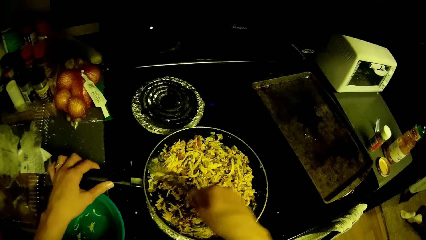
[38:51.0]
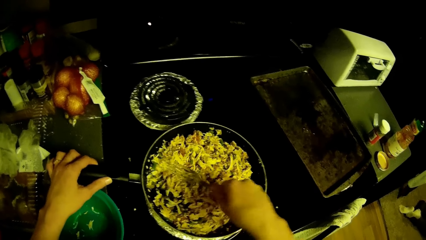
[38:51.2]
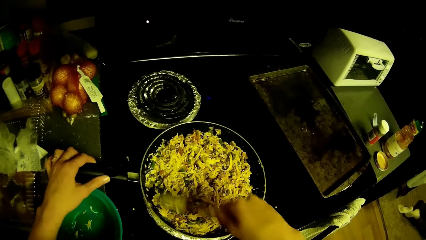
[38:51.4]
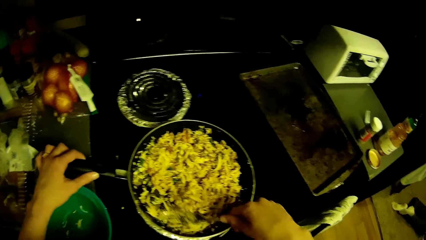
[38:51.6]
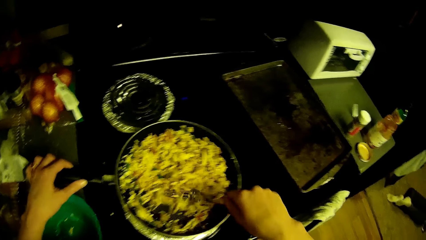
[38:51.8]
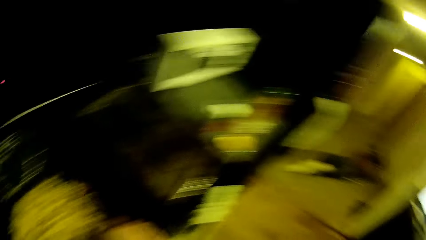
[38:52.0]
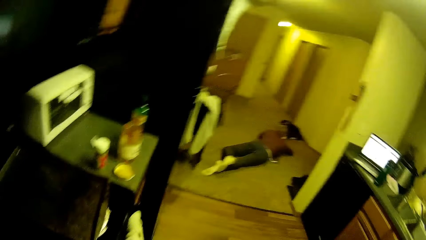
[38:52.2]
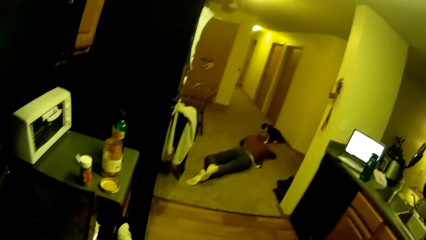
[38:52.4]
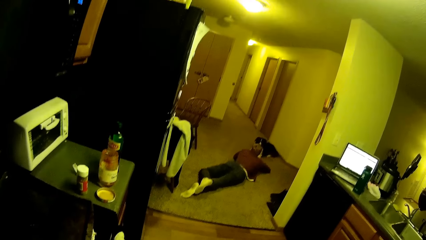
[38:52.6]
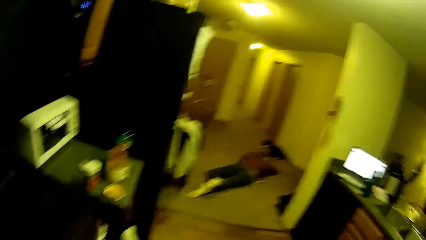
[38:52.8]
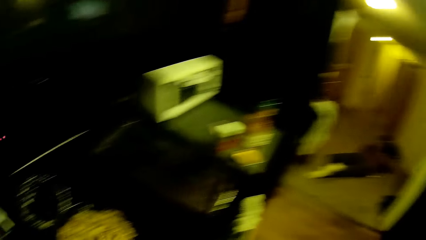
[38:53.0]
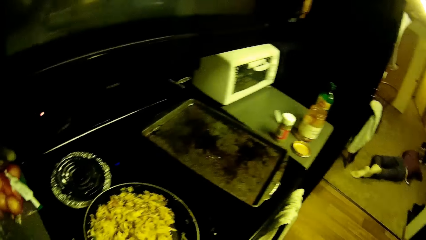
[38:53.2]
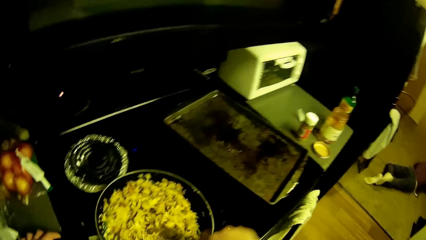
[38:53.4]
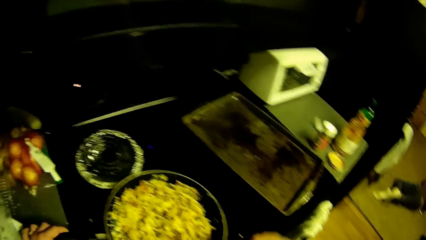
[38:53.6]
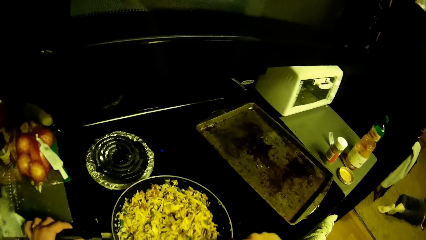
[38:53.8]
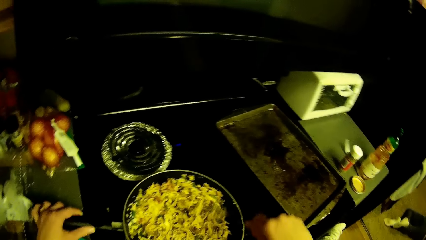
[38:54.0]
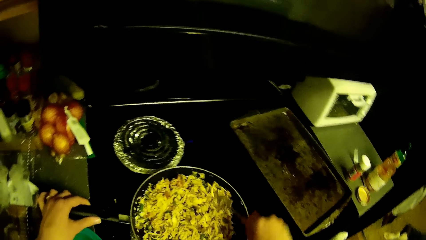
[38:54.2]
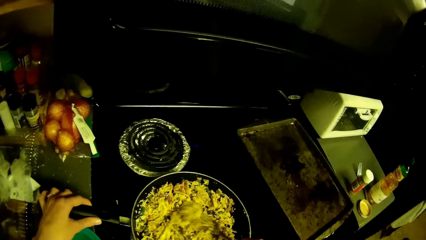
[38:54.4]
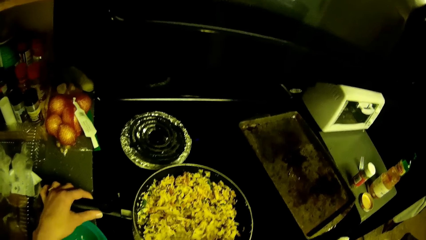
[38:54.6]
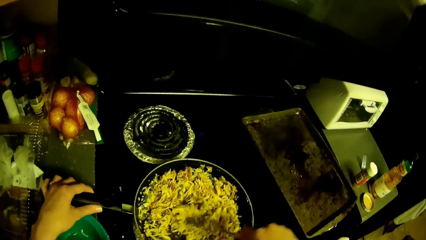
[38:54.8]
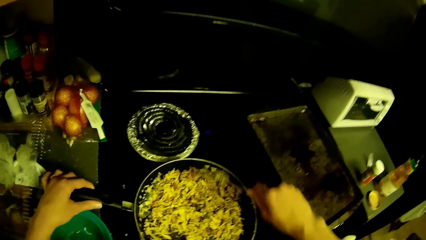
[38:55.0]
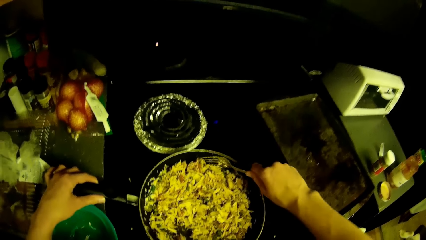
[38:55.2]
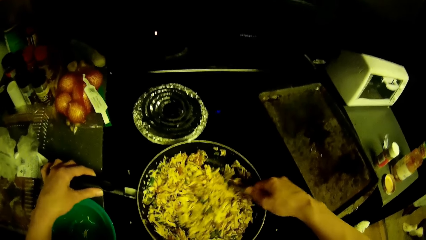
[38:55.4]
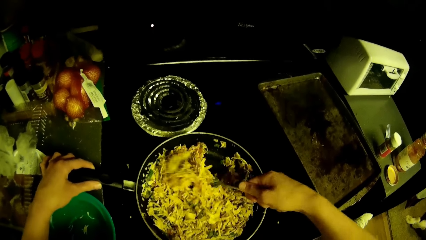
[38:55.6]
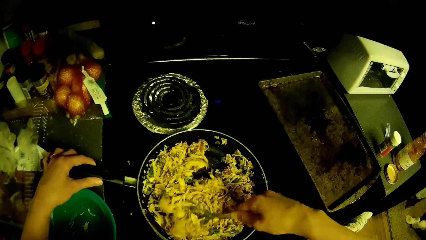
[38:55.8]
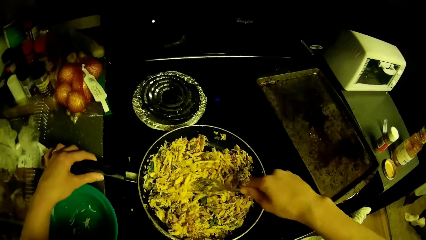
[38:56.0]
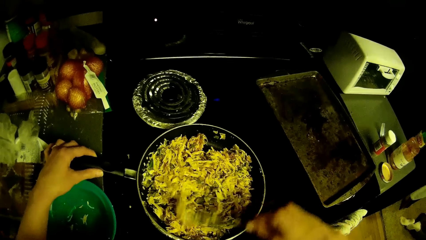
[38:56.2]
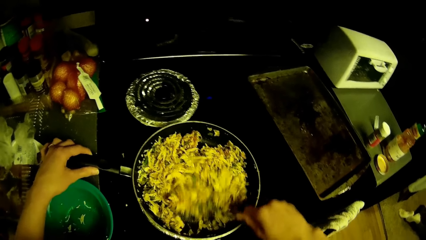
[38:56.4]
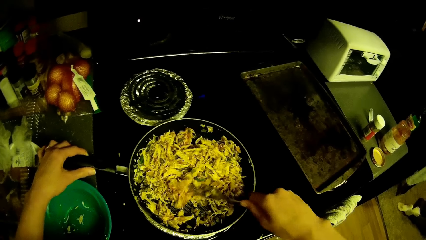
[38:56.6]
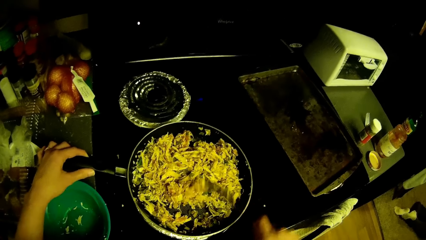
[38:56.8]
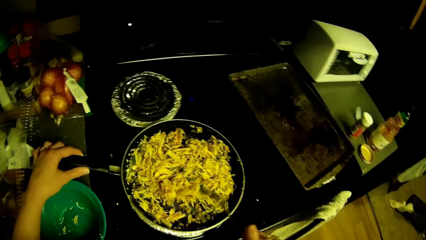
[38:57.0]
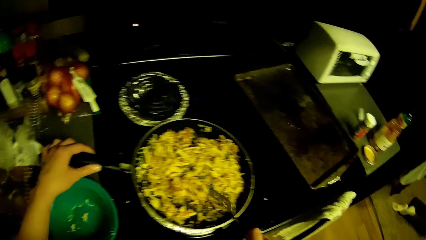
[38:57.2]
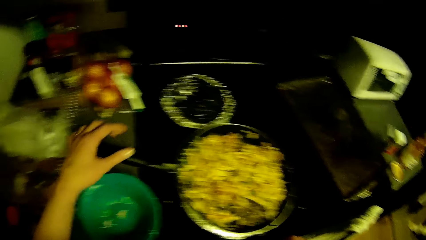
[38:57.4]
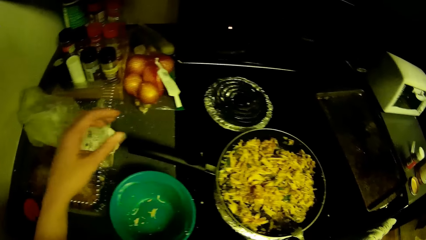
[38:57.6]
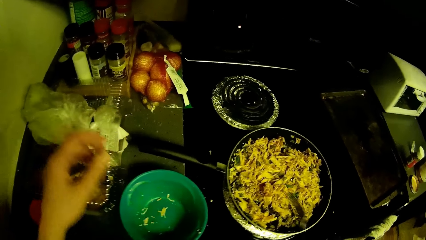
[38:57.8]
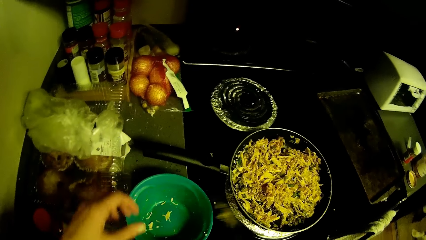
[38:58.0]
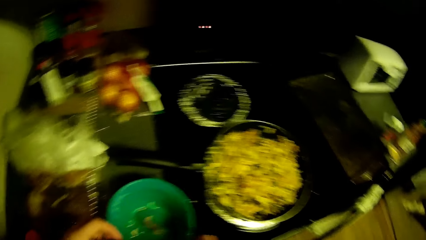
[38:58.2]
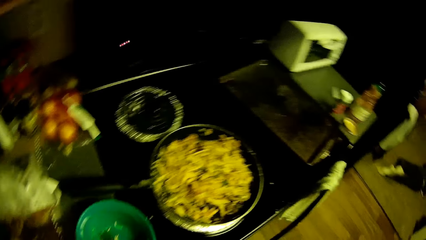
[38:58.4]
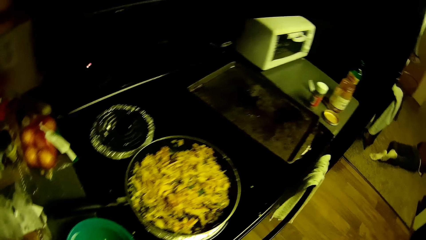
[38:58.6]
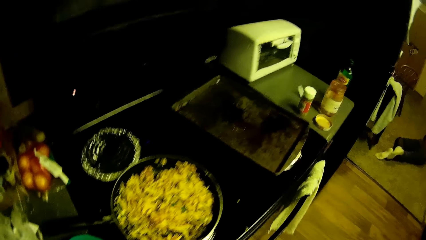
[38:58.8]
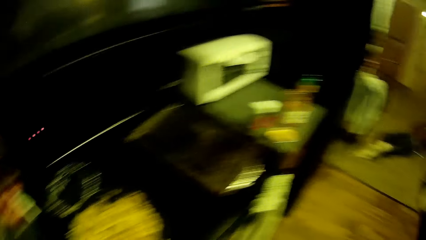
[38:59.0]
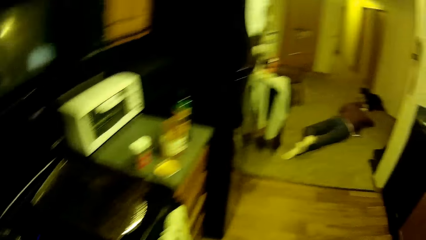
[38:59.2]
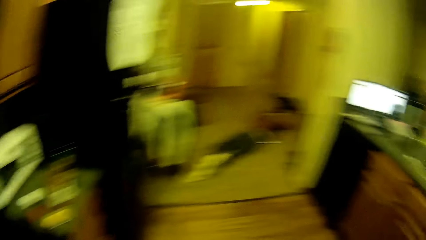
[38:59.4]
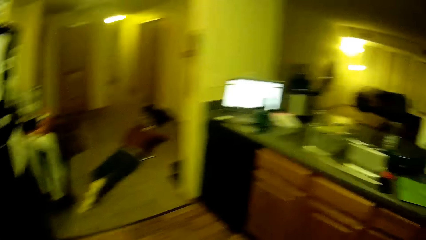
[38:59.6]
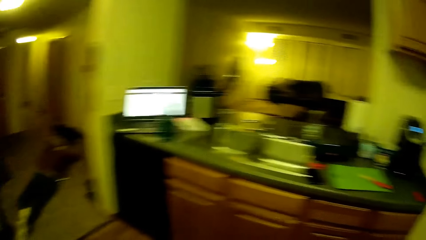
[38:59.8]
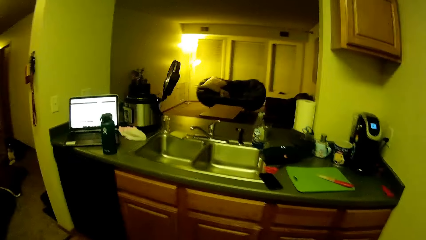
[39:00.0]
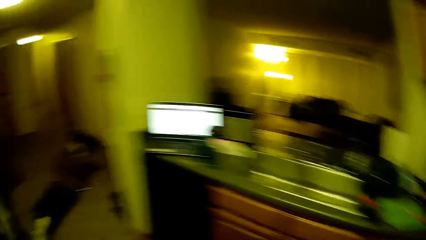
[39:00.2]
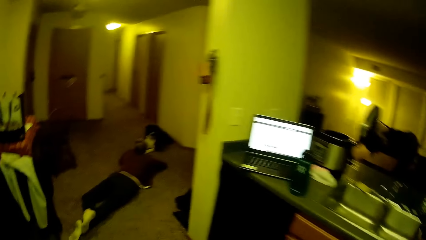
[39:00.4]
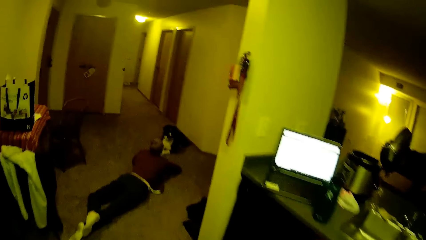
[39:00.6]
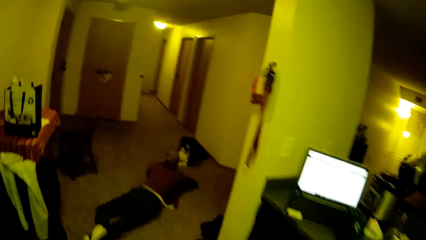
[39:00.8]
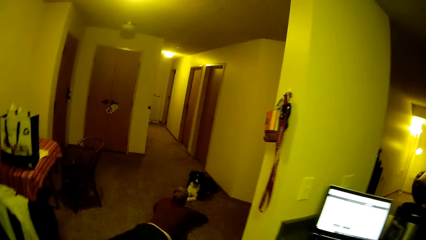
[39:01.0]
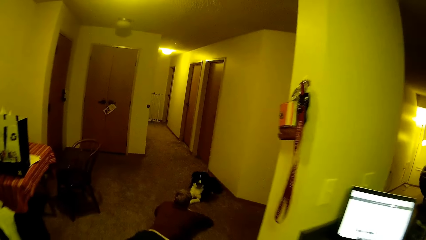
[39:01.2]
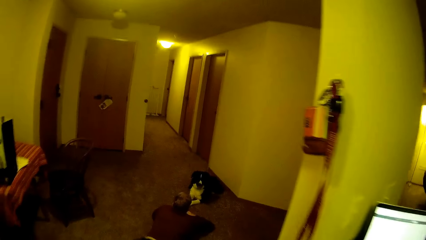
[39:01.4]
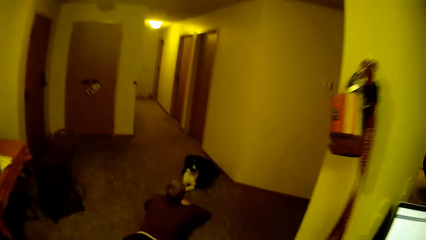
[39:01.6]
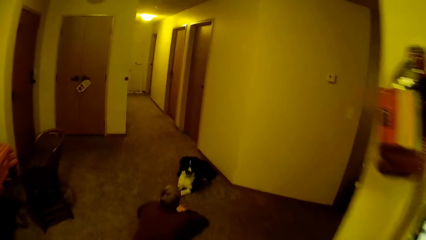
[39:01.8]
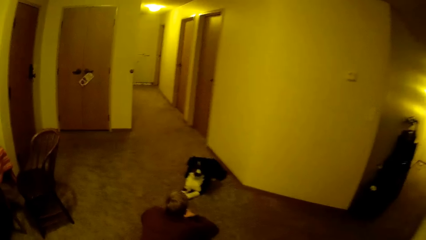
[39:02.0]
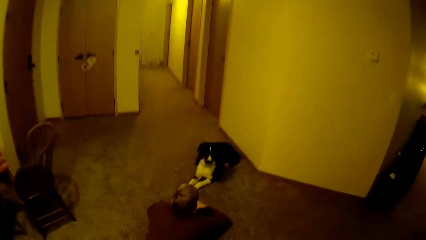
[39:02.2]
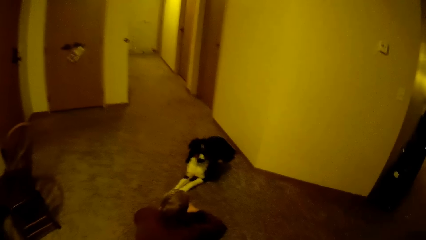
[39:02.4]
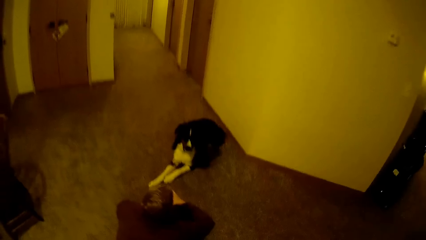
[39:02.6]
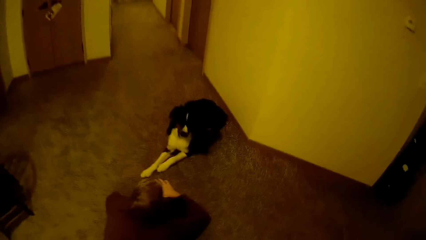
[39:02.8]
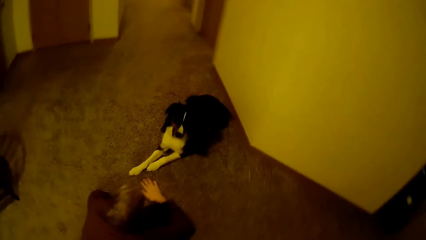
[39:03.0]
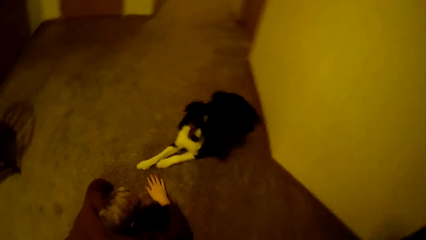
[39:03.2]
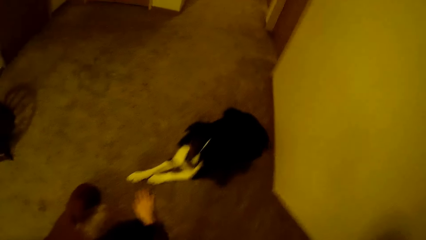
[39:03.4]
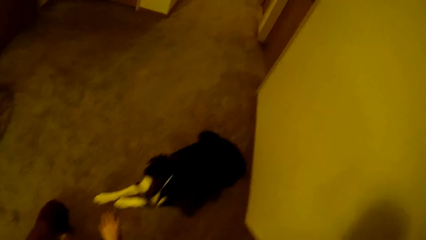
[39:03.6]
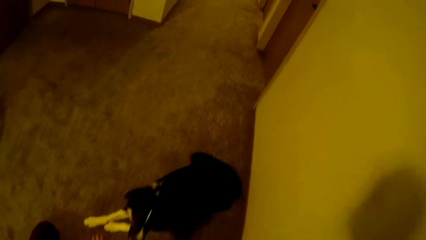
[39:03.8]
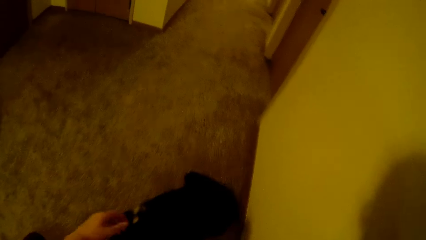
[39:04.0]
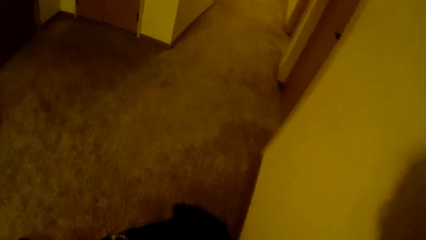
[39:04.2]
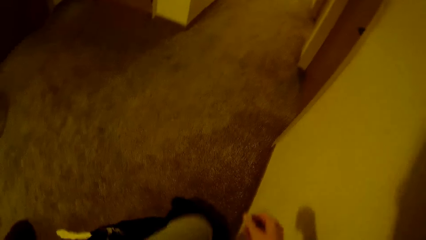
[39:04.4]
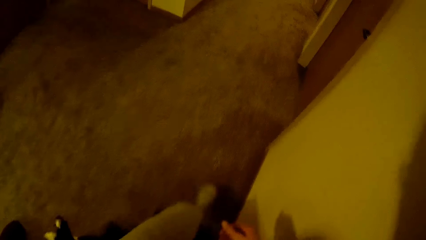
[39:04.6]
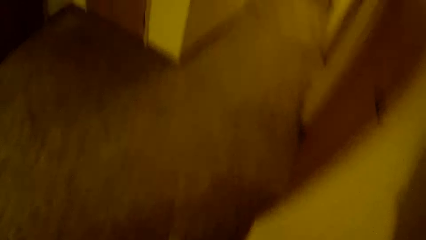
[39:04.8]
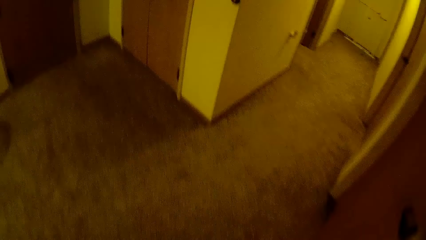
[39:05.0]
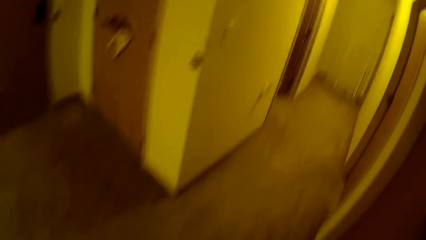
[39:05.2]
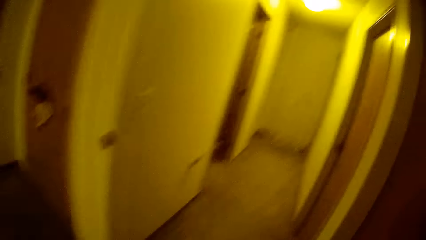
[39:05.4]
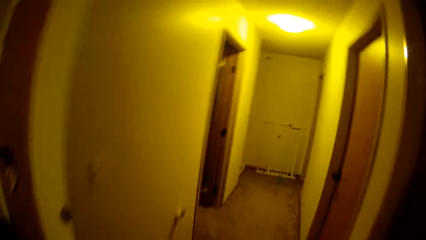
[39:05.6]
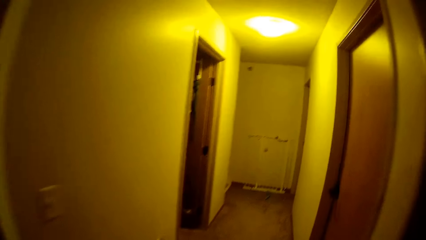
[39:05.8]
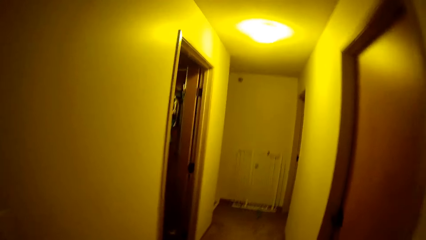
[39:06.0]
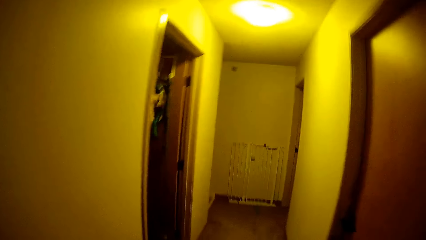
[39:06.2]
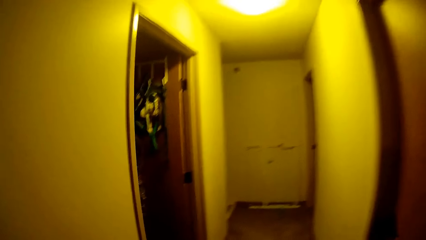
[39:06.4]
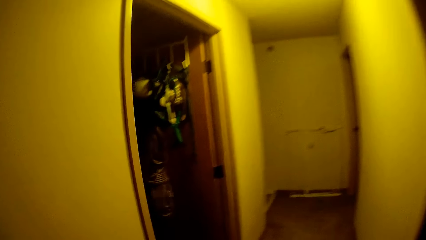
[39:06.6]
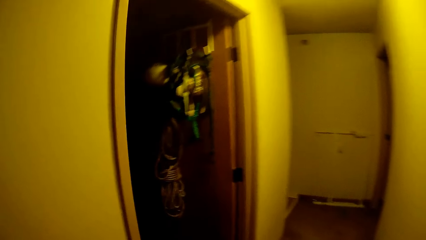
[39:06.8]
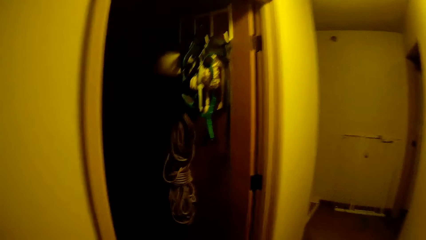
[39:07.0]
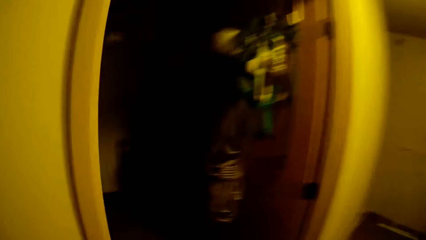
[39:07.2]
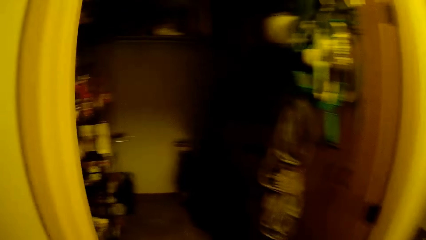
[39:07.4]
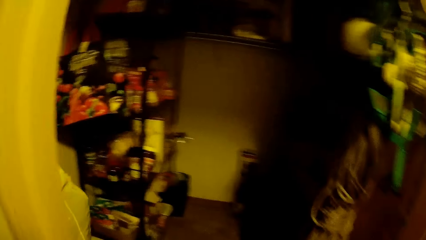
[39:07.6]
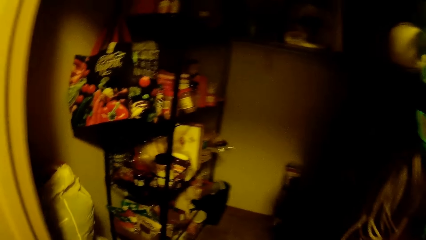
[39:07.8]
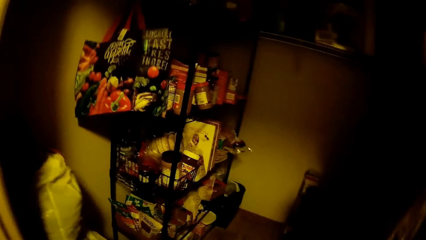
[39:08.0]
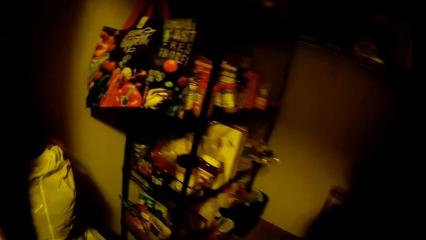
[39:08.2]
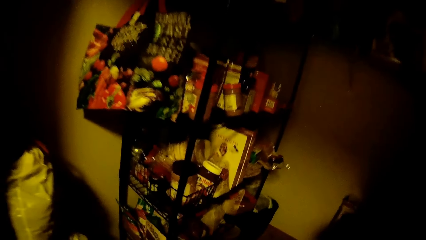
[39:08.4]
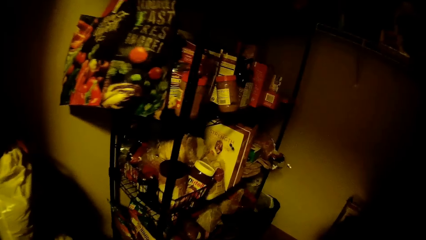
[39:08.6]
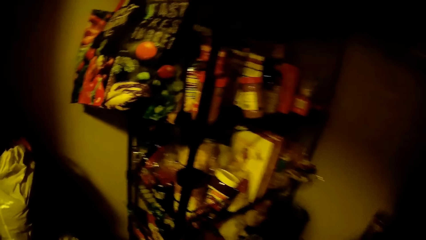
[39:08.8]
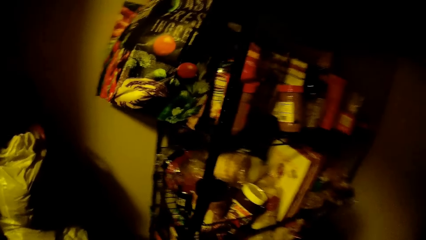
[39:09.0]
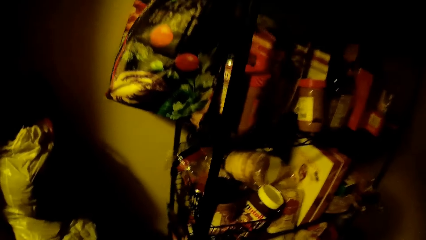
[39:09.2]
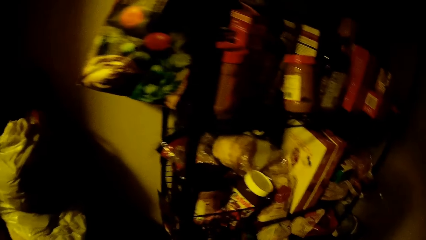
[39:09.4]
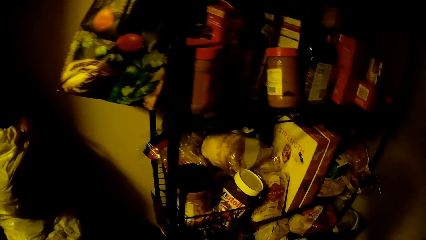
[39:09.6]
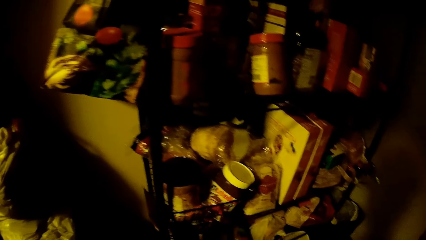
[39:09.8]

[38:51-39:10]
A man sleeps on the floor. The camera wearer turns something. They put the fork in a bowl. They look around the kitchen. They move away from the cooker. The man lies on the floor. The camera wearer walks around the house. They enter a room.
